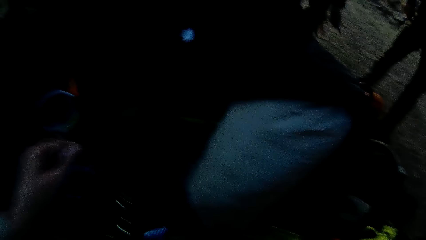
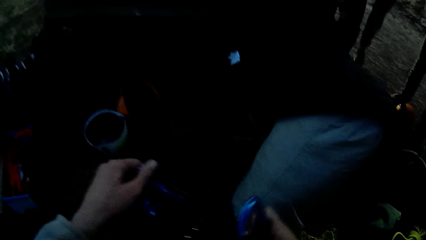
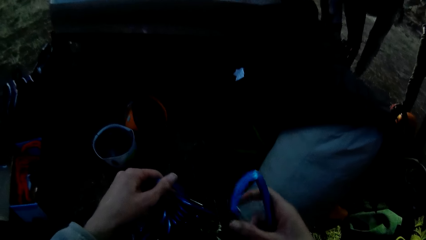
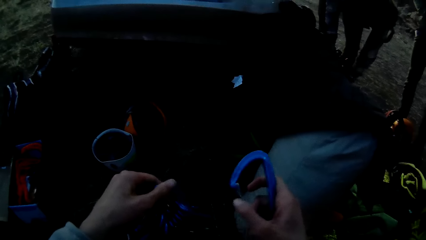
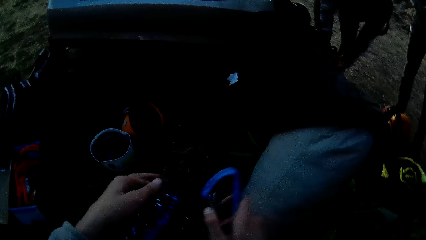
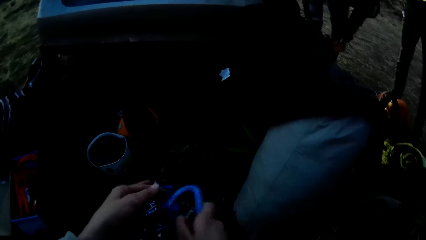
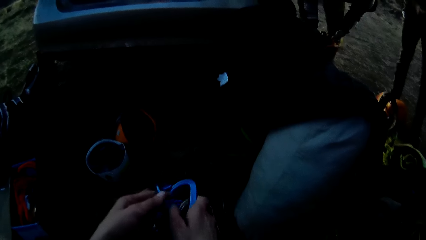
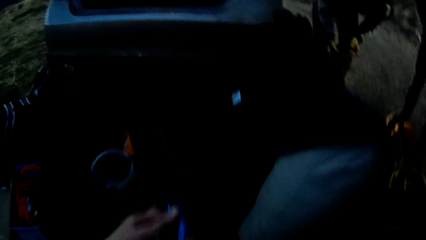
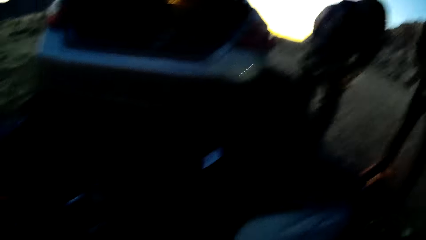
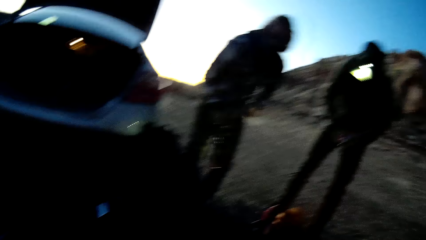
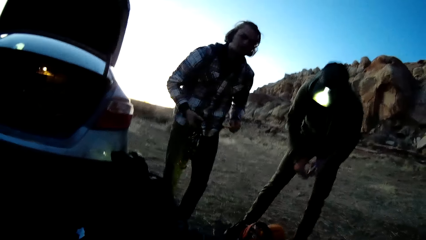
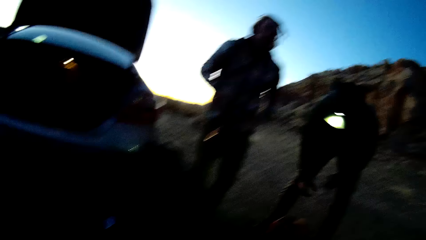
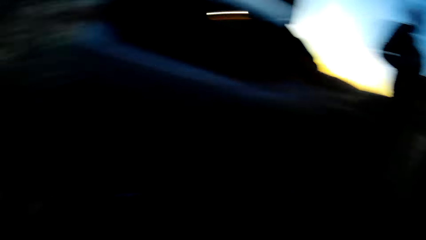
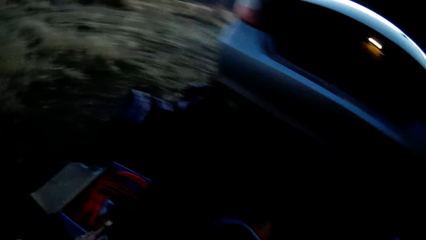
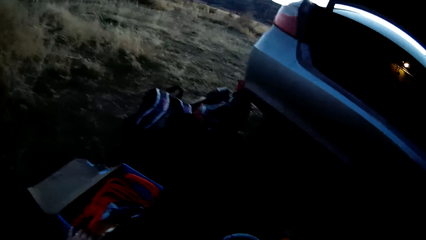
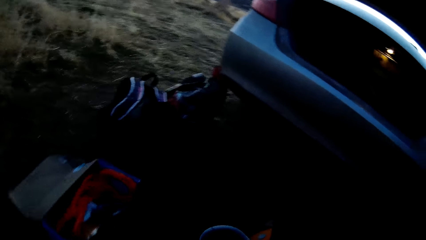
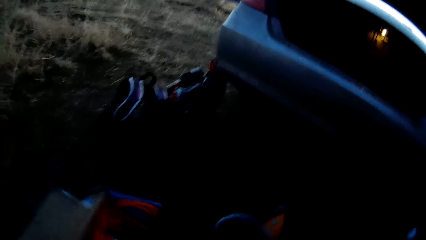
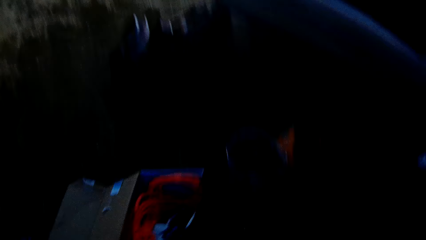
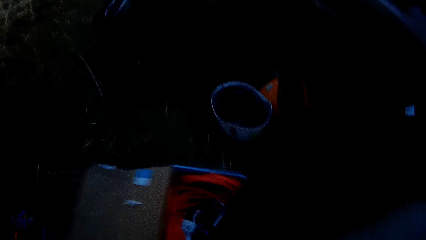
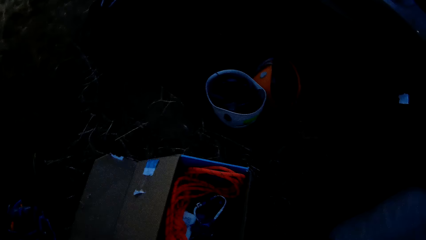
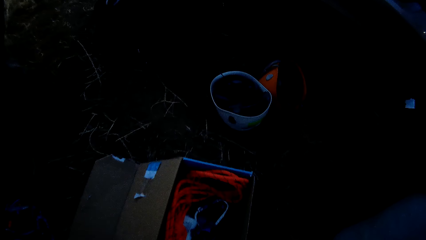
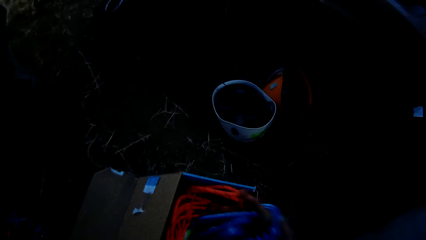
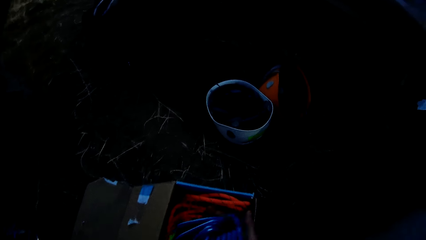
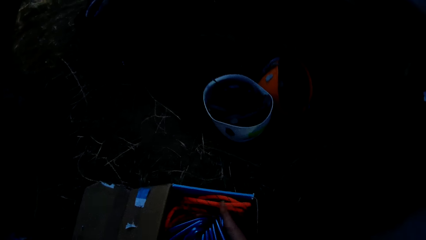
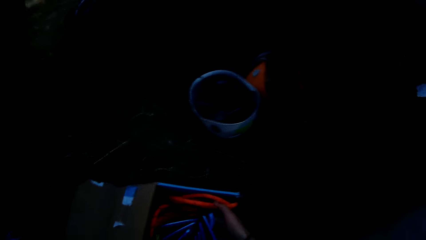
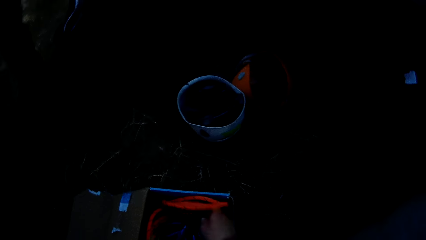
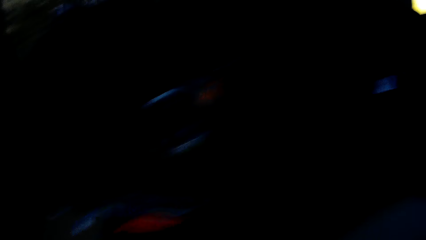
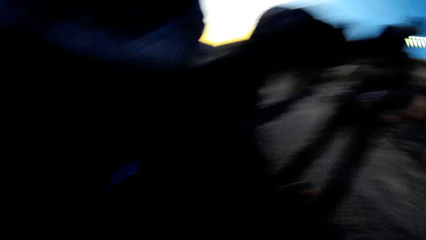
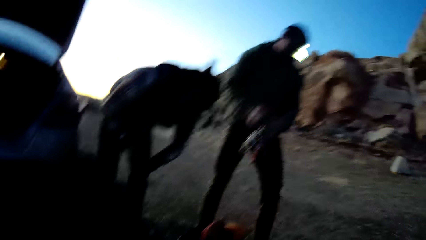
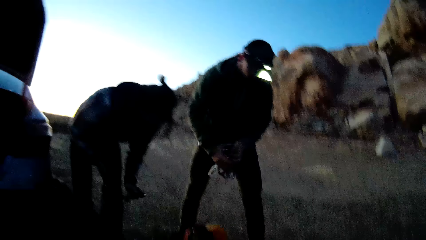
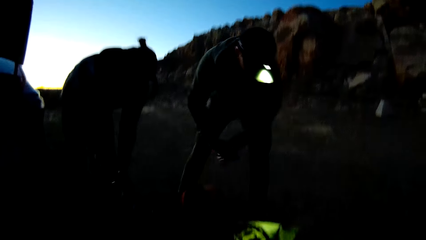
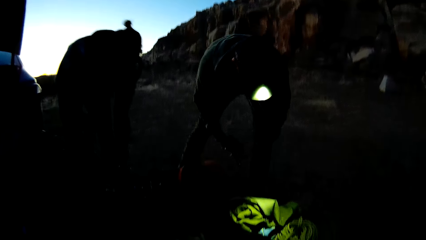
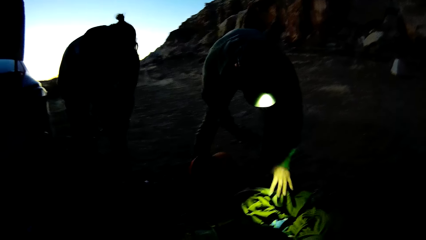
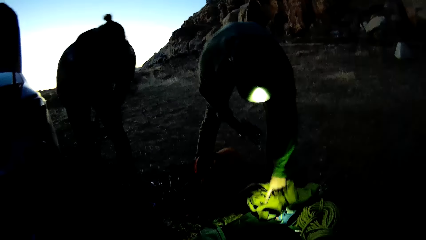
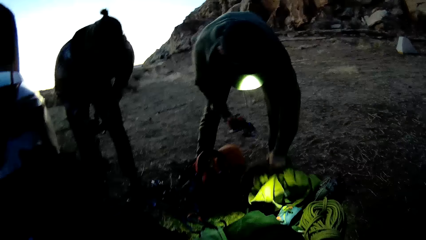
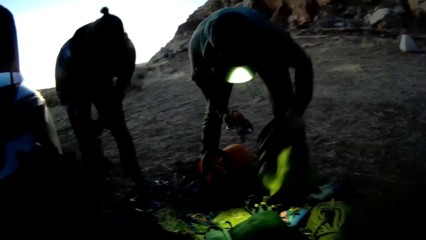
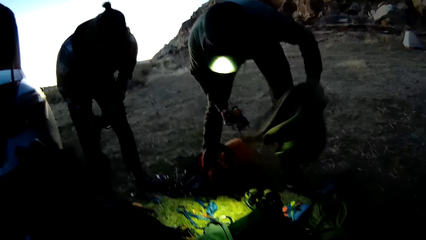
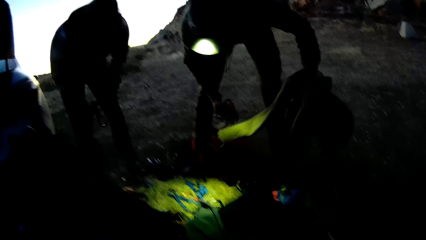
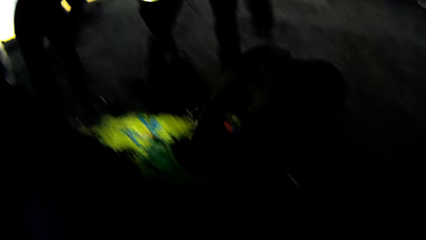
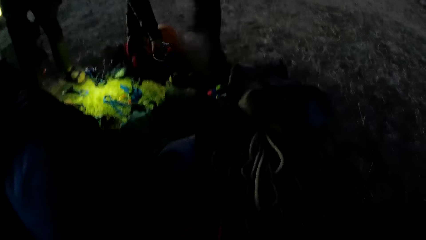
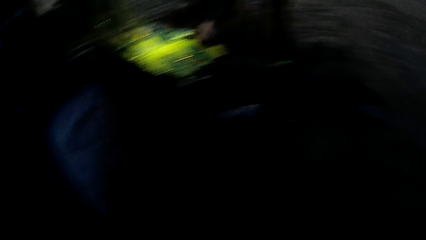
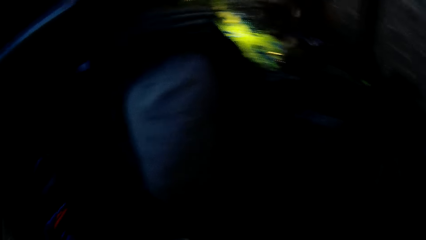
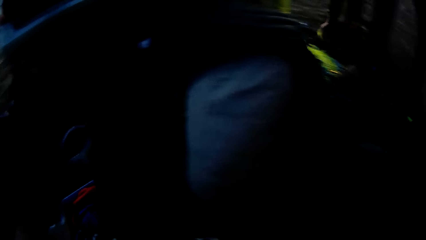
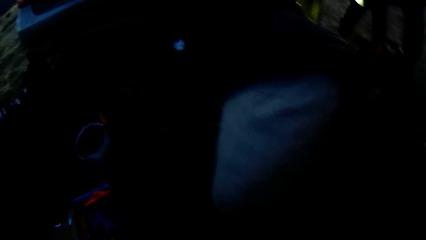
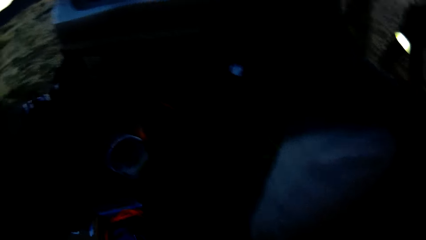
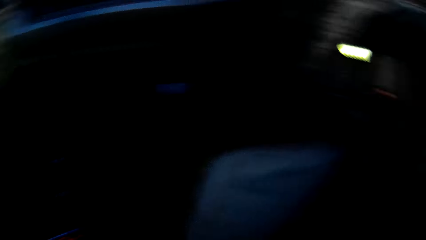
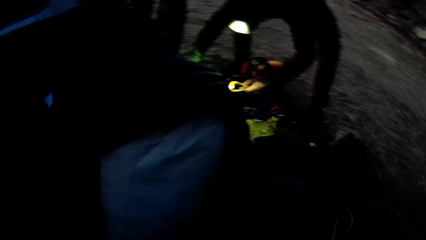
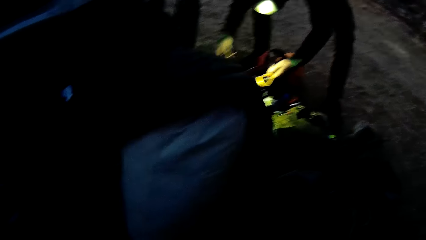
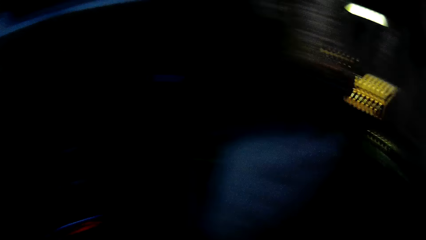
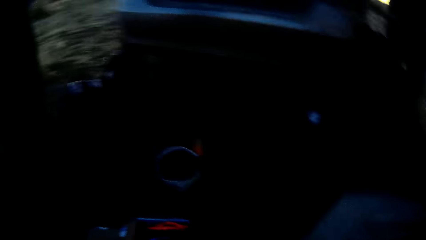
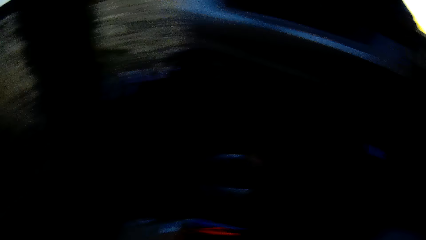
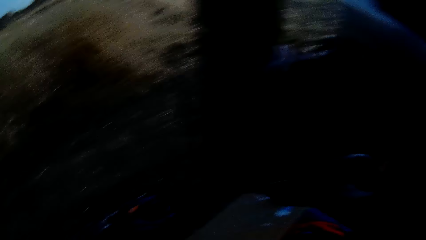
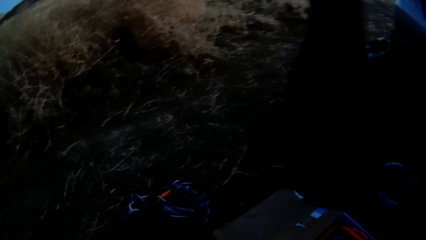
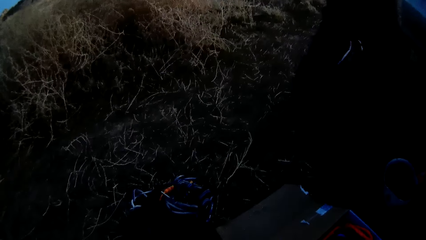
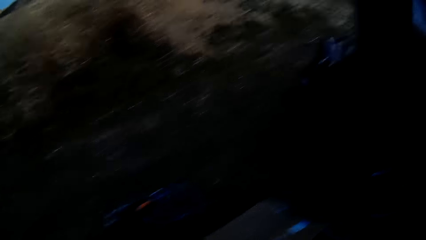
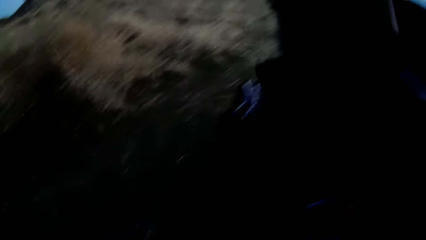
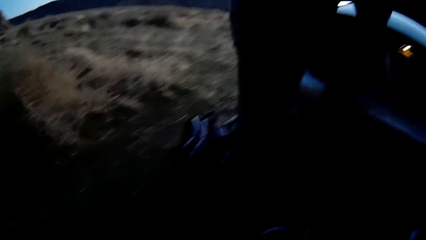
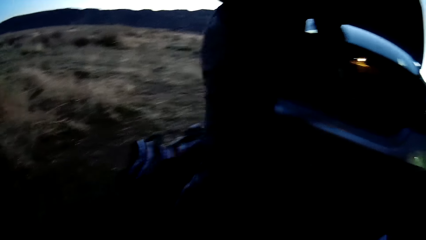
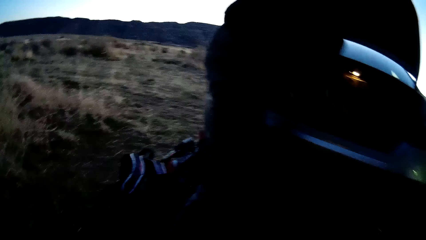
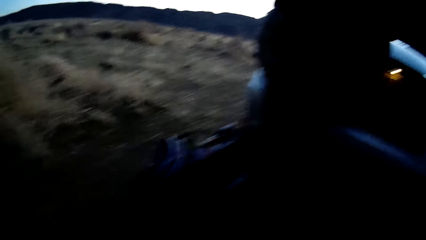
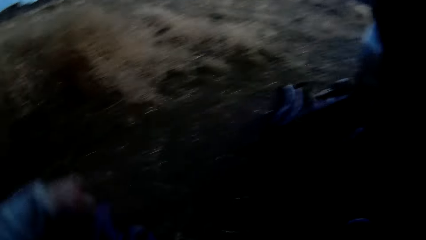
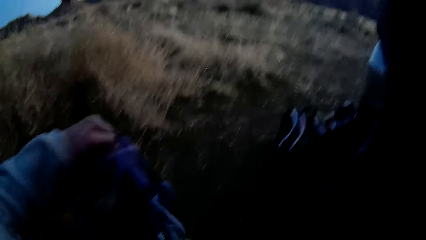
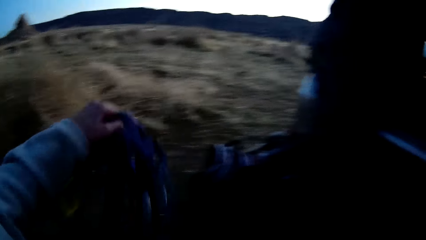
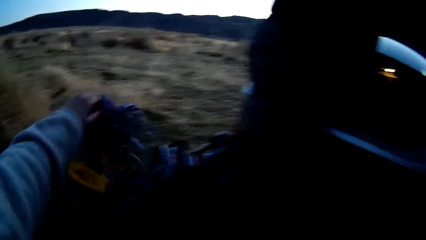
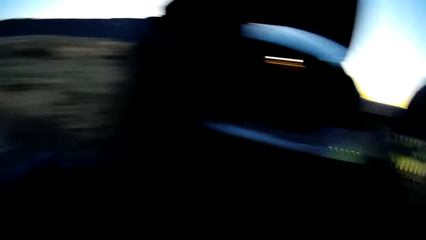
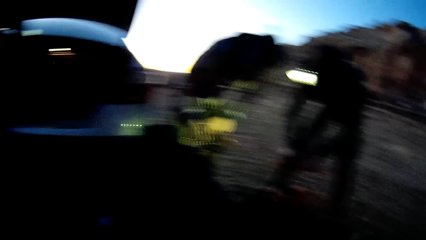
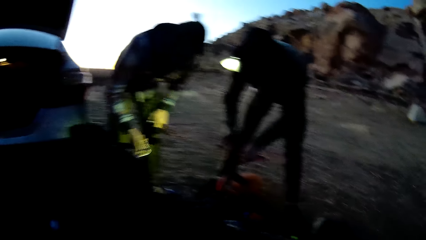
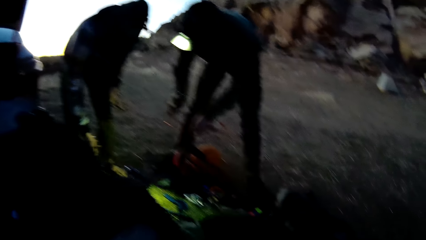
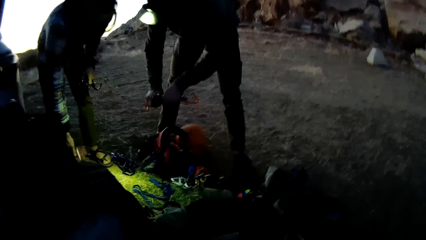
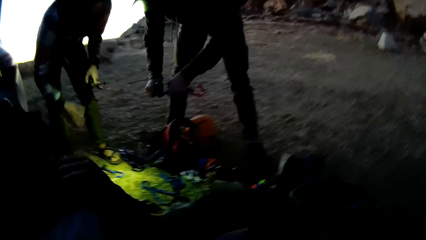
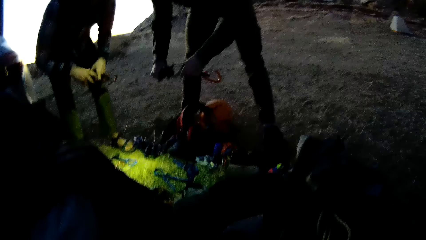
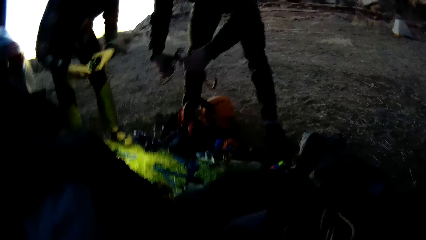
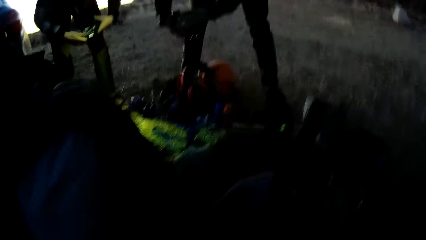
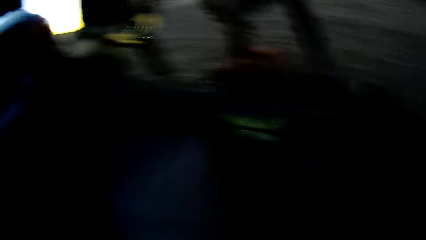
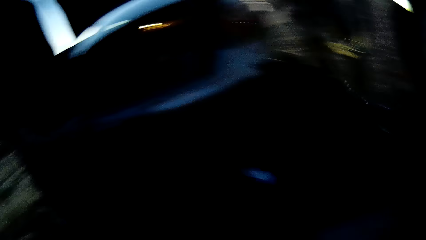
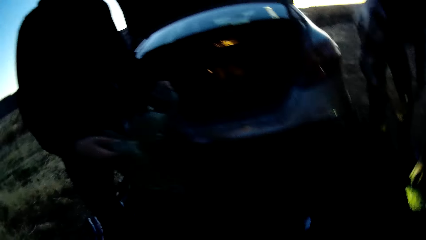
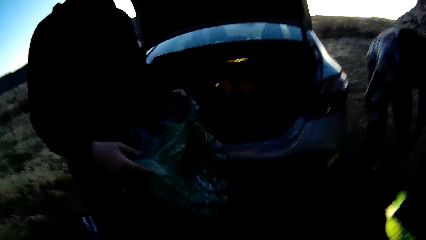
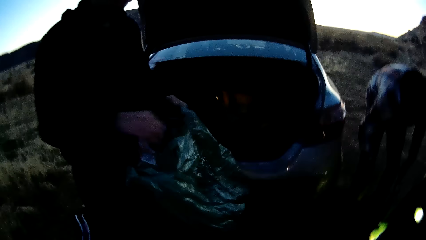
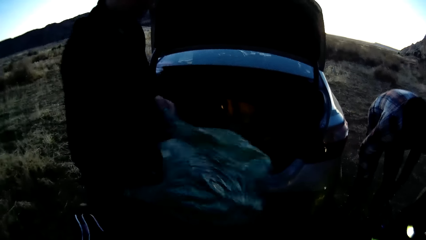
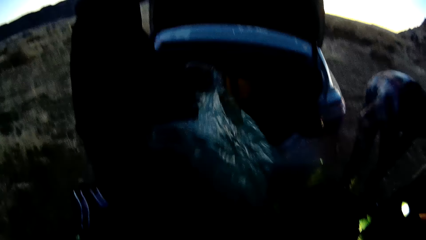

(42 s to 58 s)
The camera wearer looks at the carabiner. They add the carabiner onto the hook. They look around. They move the box. They put the carabiners in the box. They look around. A man moves a cloth on the ground. The camera wearer drops a climbing harness on the ground. They move the hand. Another man fixes rings together. The first man fixes rings together.
